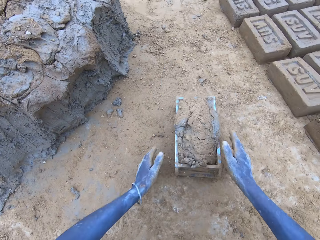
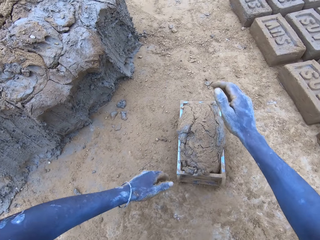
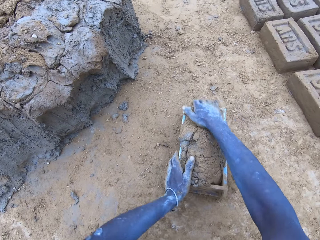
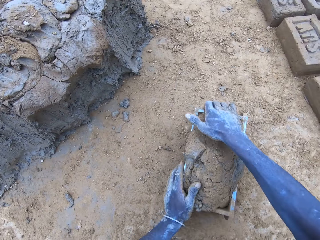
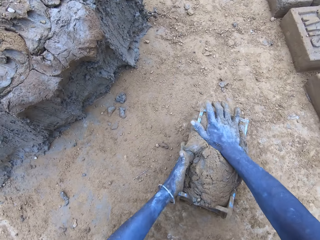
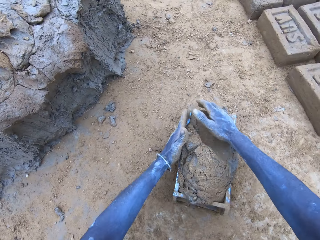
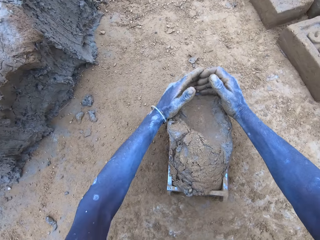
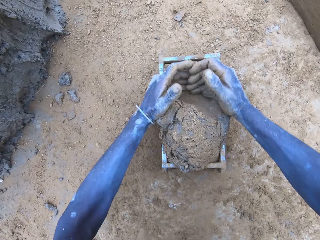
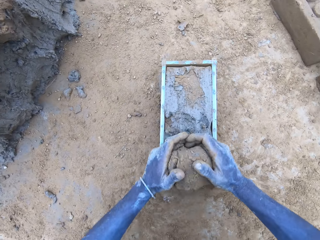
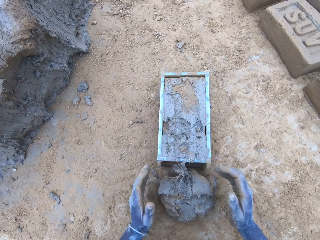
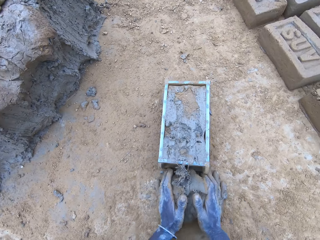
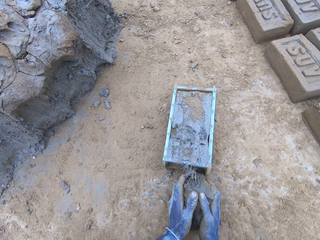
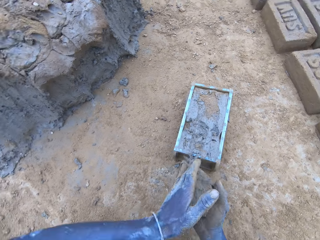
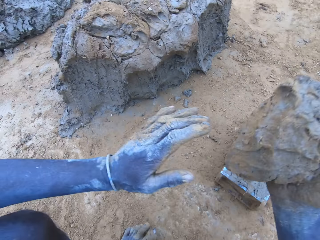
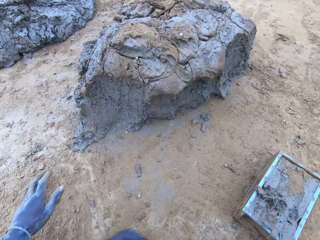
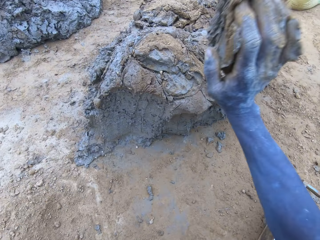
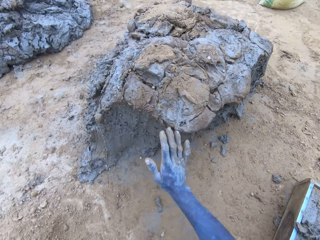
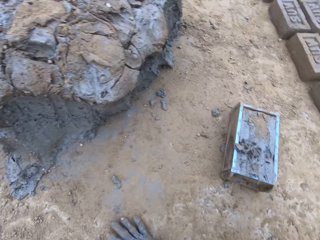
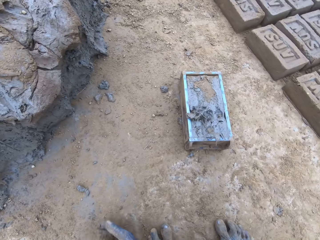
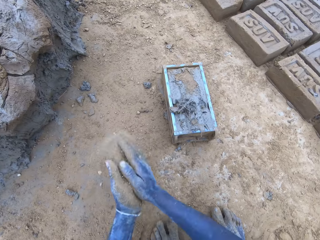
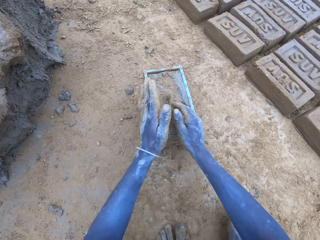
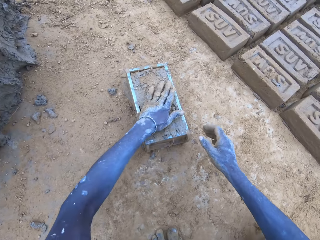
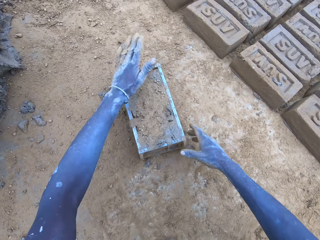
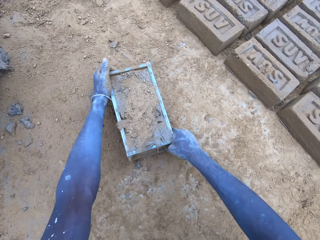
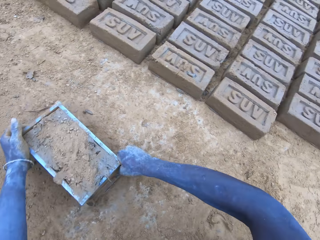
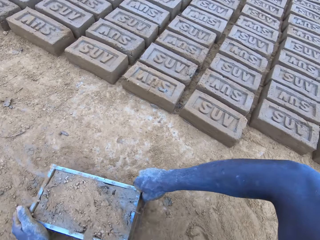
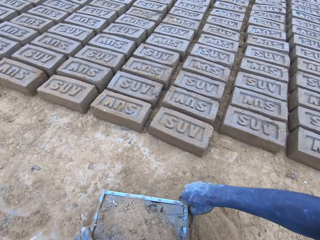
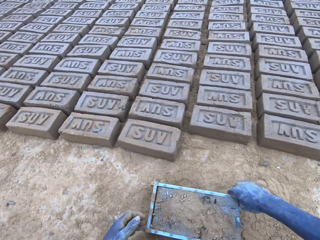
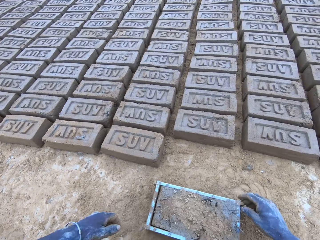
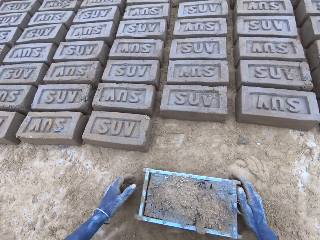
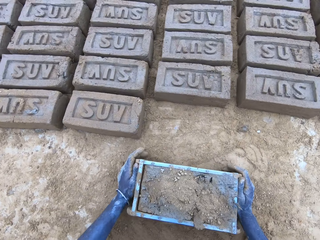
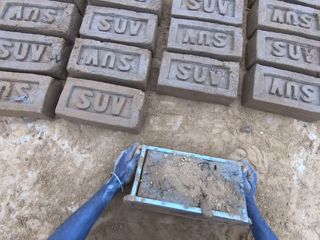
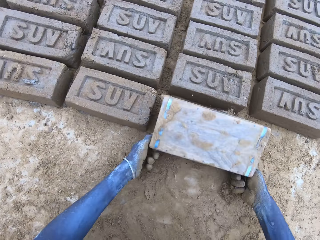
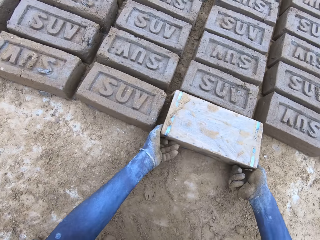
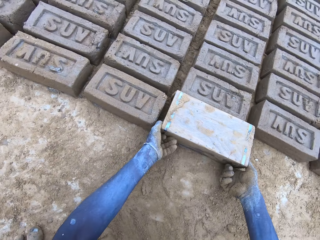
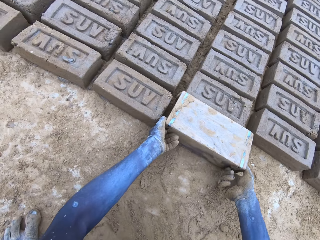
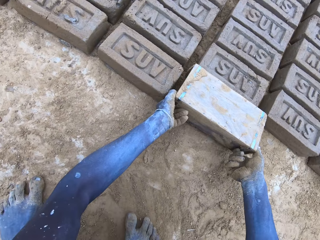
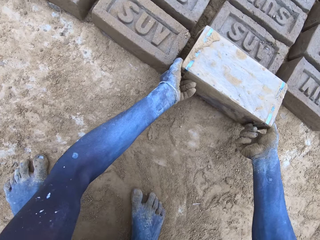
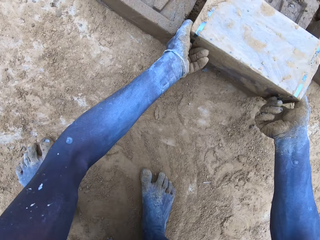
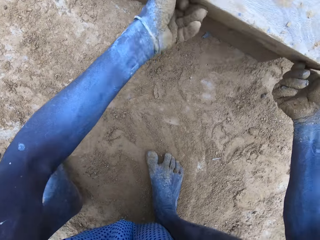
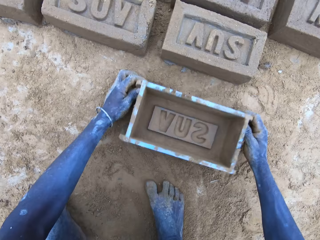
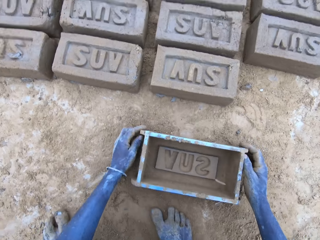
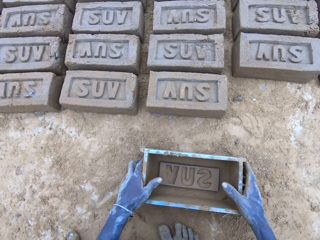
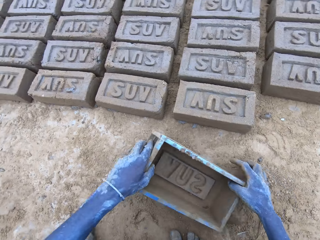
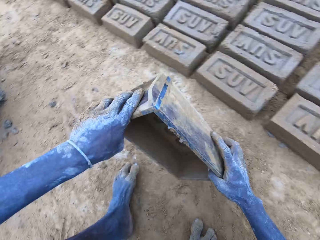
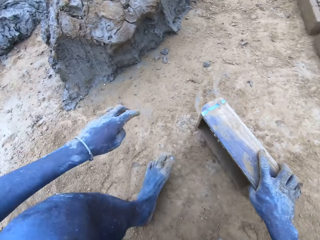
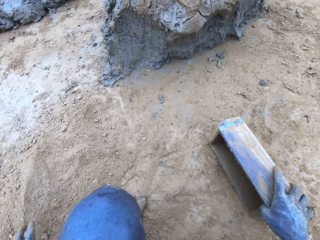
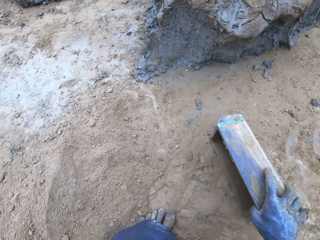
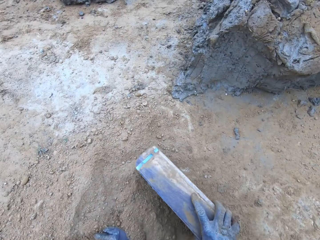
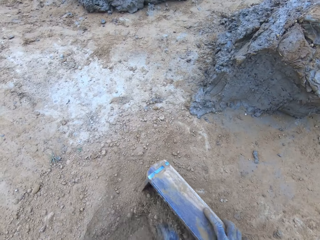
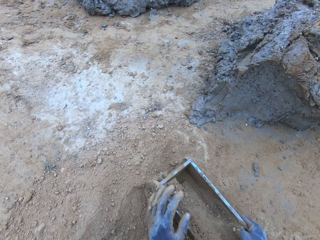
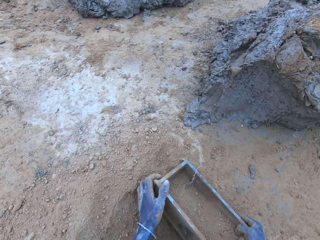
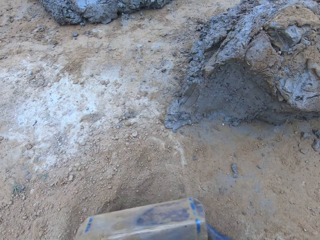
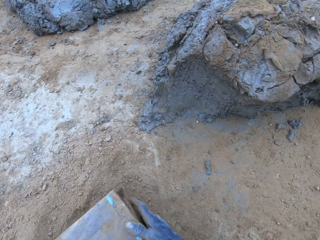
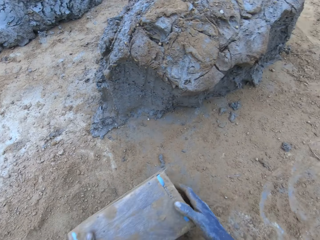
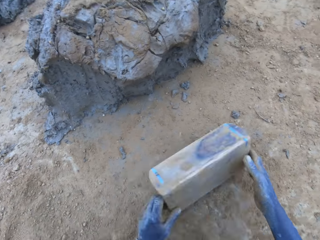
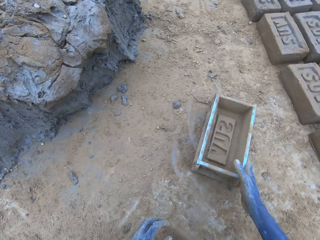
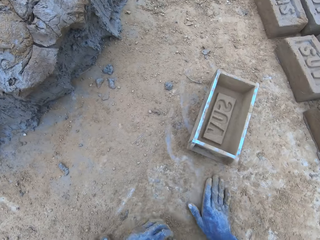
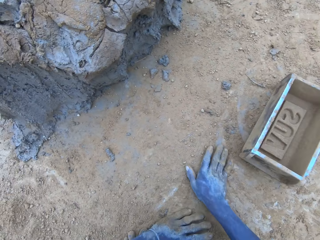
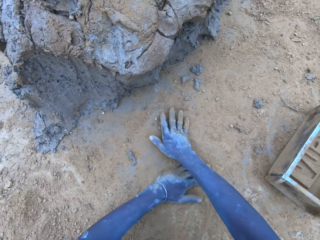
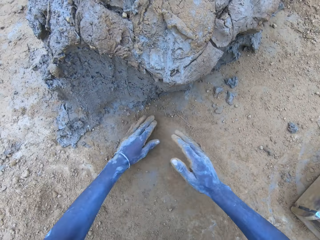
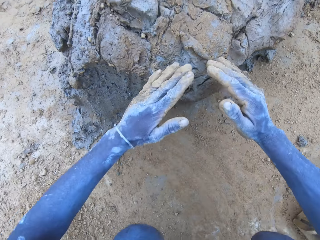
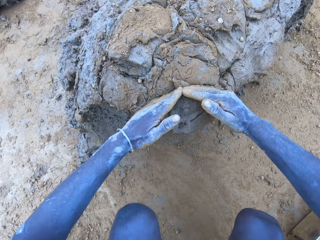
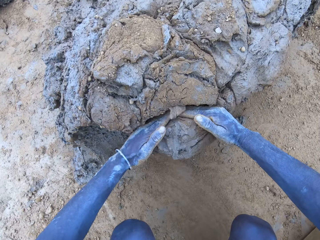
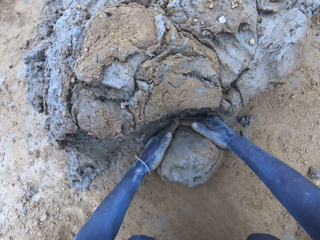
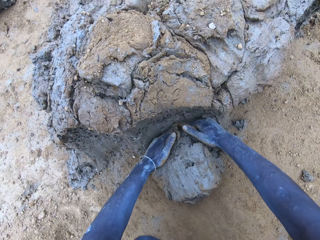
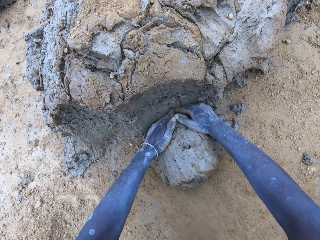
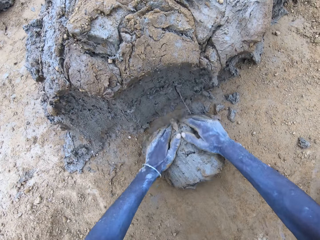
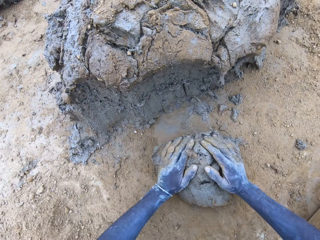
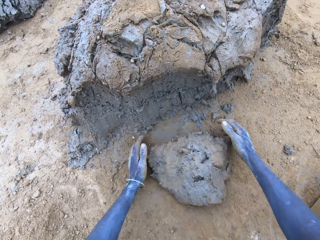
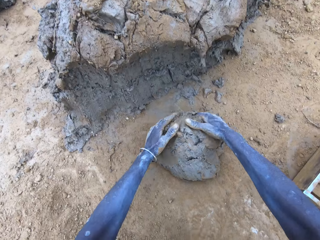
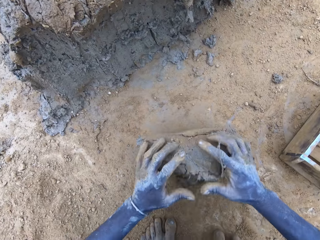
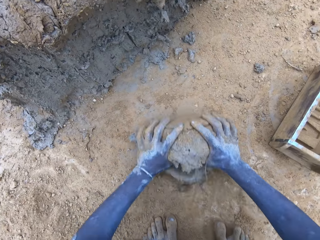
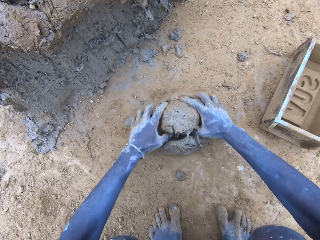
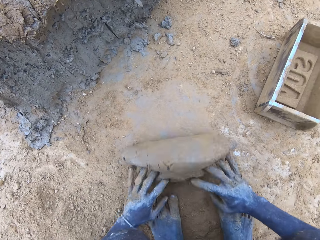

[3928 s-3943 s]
The camera wearer drops the mud in the brick mold. They reduce the mud. They put the brick on the ground. They put the soil in the brick mold. They cut the mud.

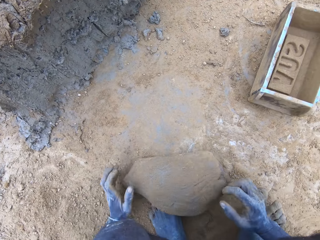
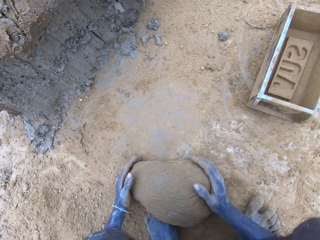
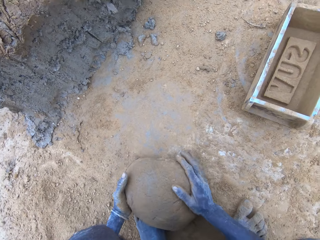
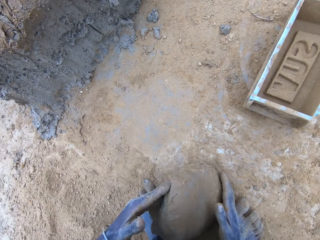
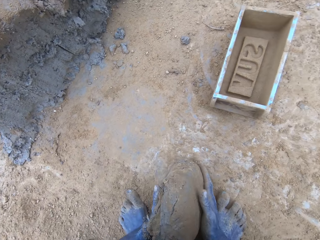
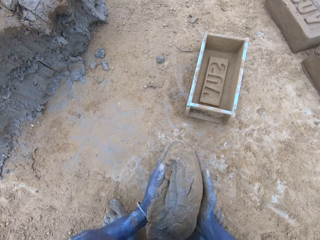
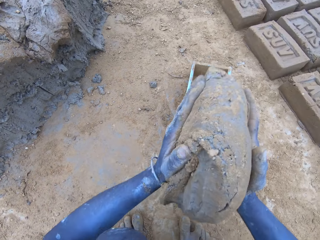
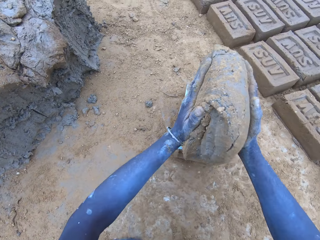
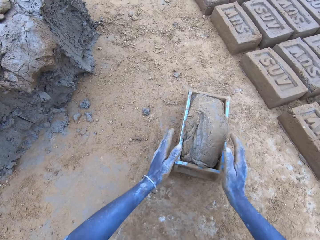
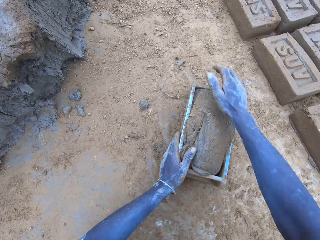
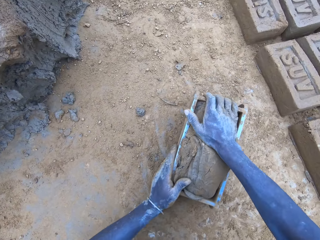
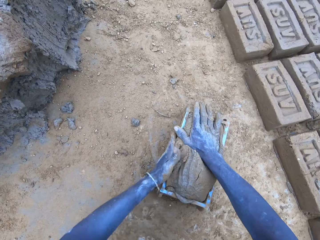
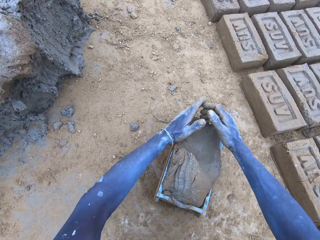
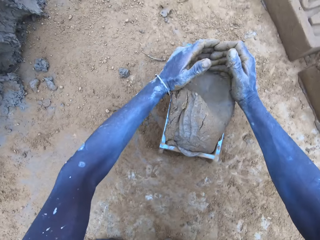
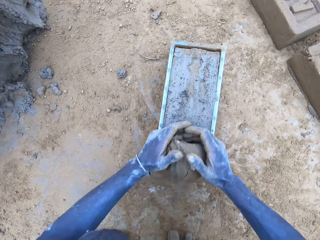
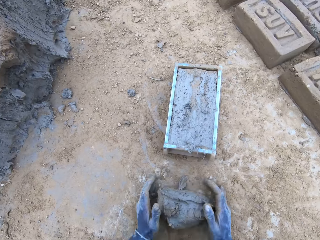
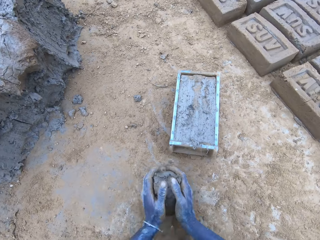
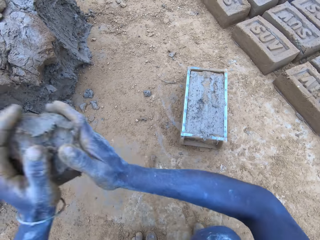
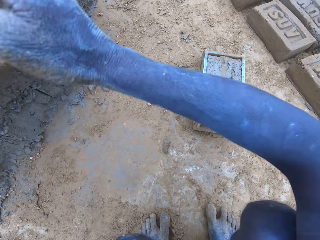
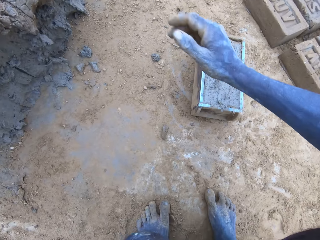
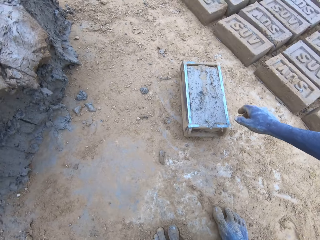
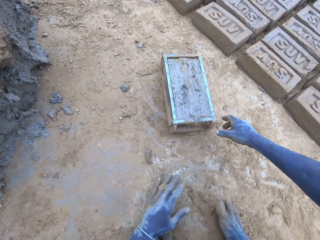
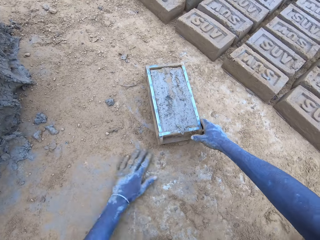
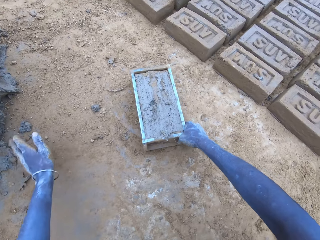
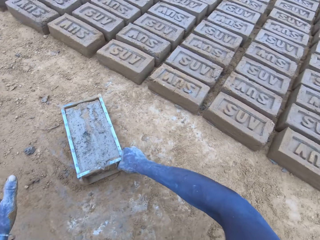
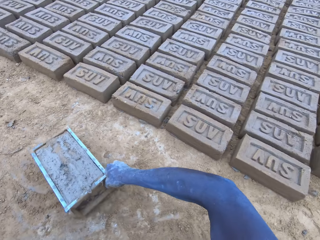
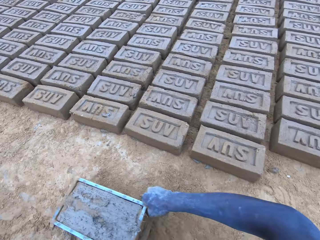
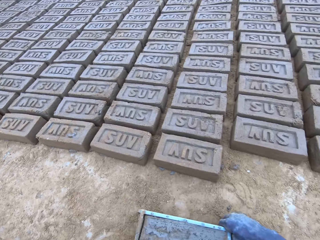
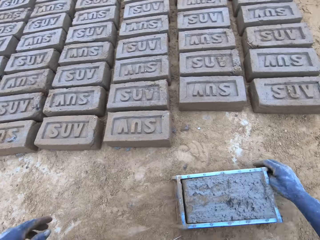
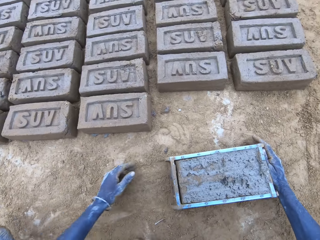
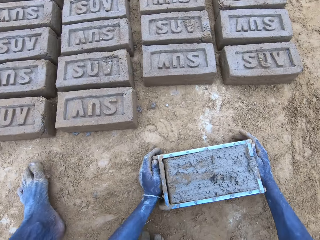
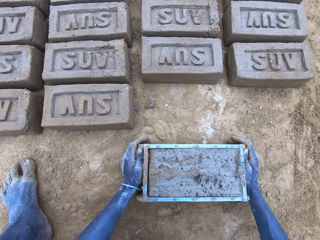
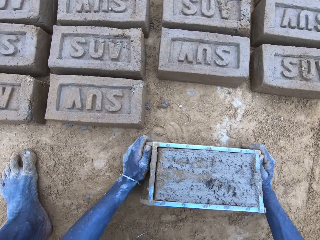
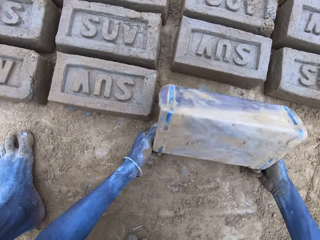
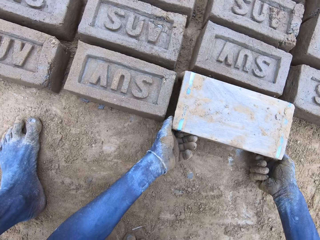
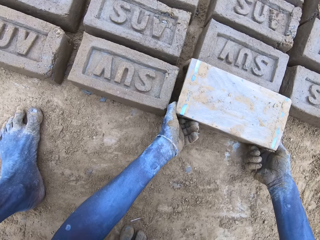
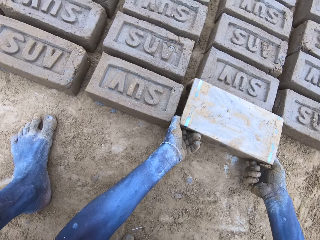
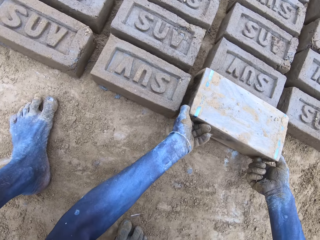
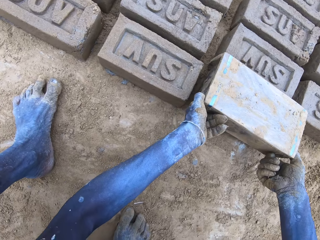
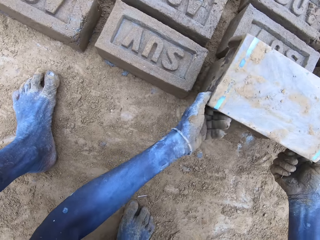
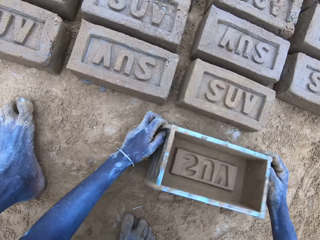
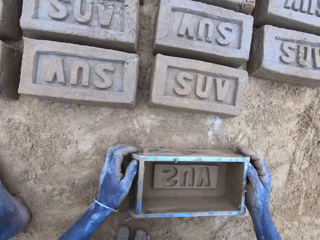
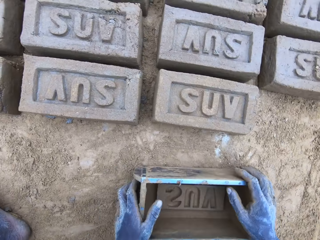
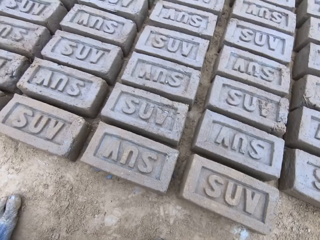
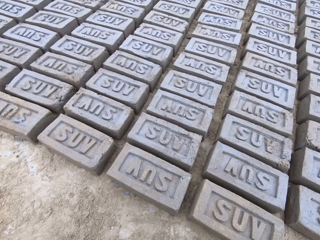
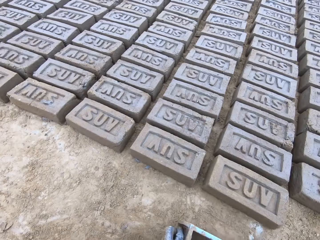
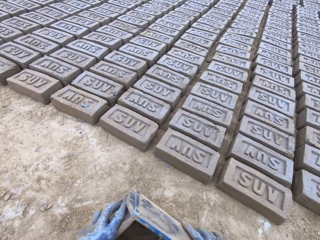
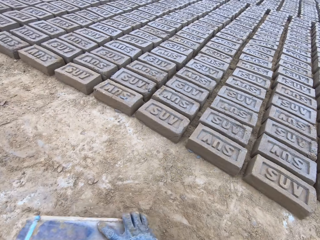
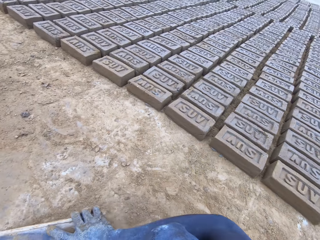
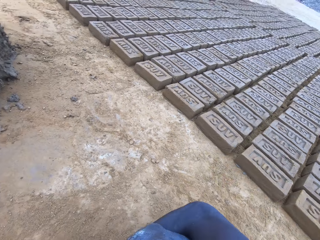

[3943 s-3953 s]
The camera wearer drops the mud in the brick mold. They reduce the mud. They put the brick on the ground.
